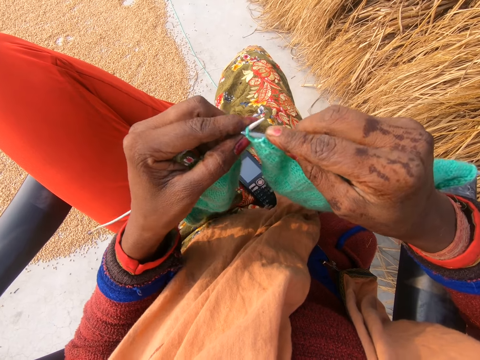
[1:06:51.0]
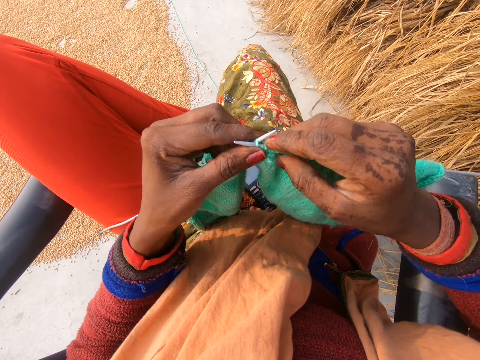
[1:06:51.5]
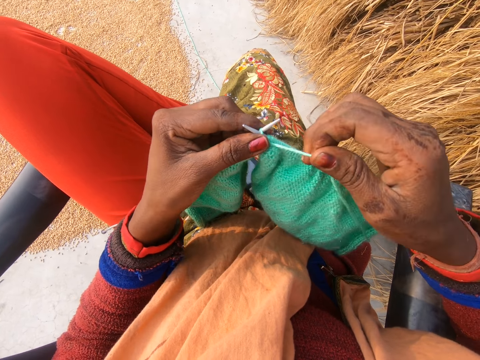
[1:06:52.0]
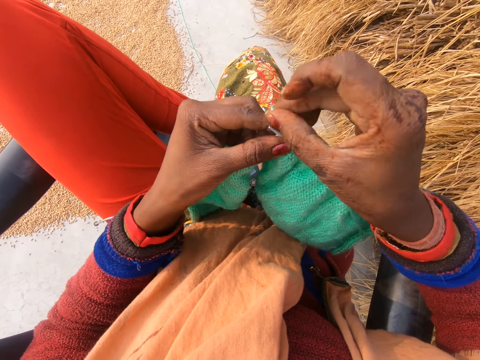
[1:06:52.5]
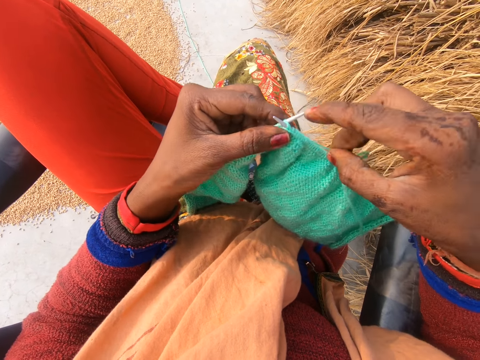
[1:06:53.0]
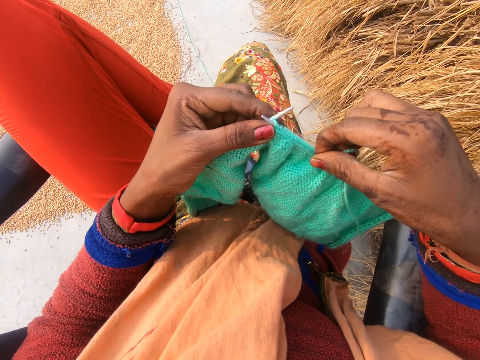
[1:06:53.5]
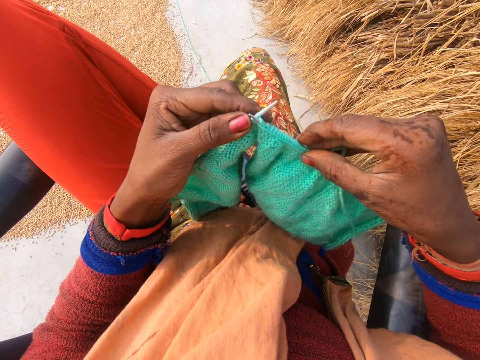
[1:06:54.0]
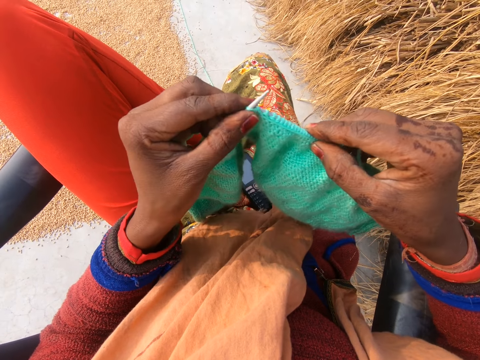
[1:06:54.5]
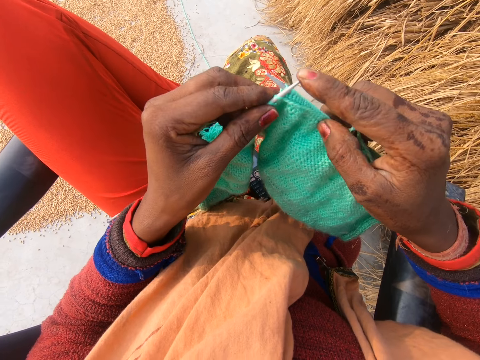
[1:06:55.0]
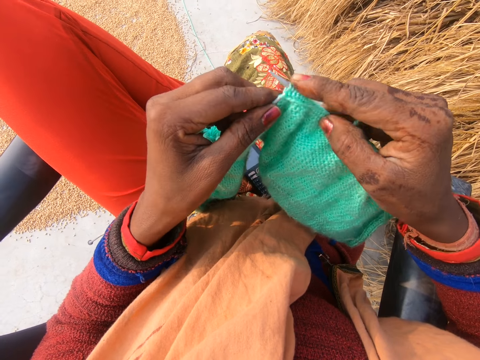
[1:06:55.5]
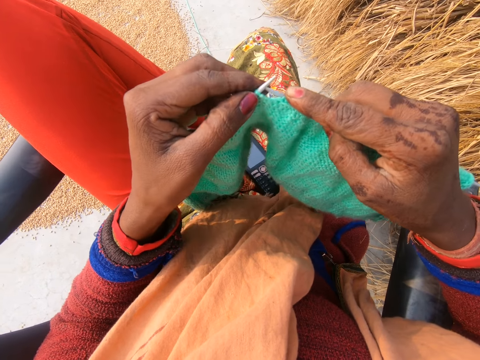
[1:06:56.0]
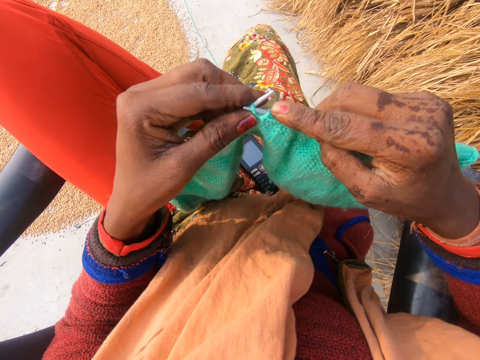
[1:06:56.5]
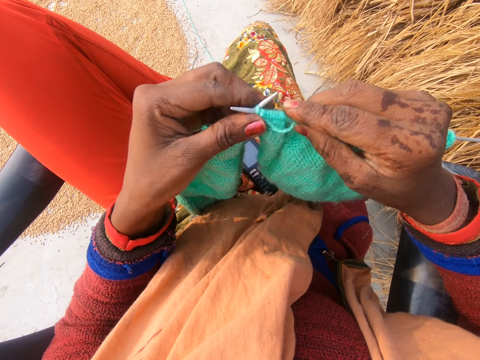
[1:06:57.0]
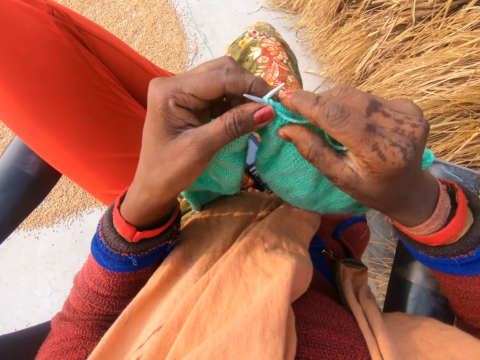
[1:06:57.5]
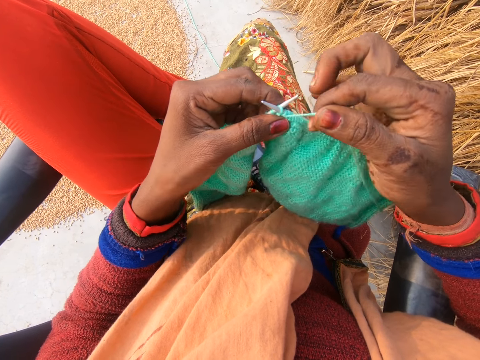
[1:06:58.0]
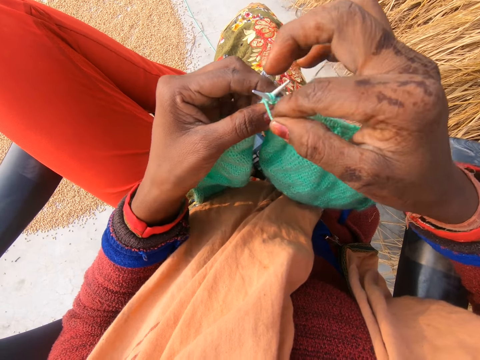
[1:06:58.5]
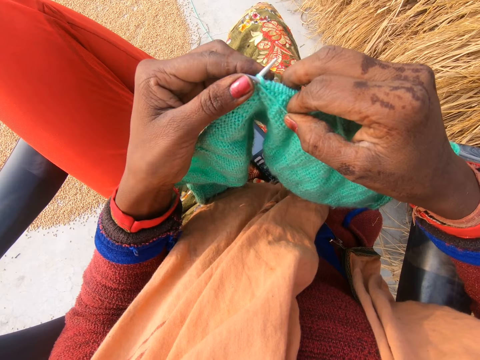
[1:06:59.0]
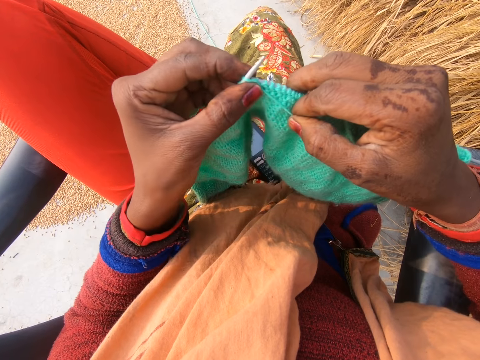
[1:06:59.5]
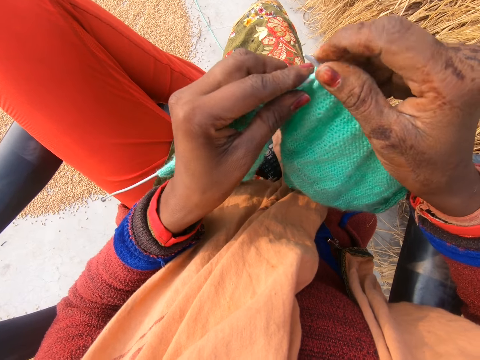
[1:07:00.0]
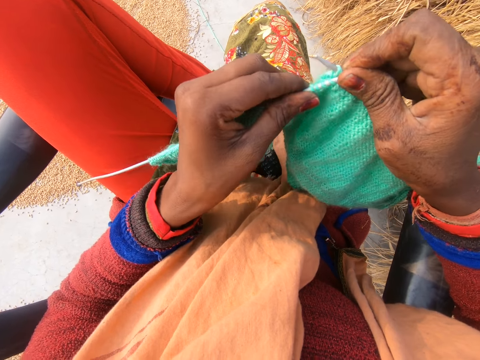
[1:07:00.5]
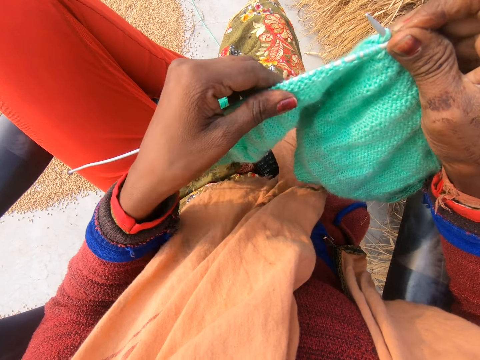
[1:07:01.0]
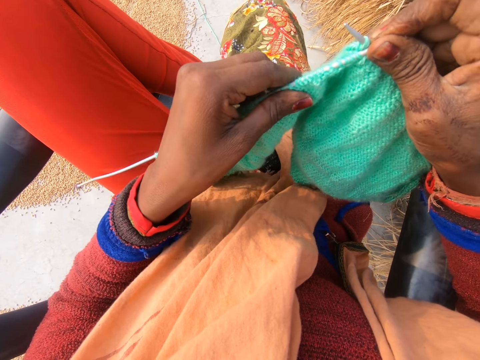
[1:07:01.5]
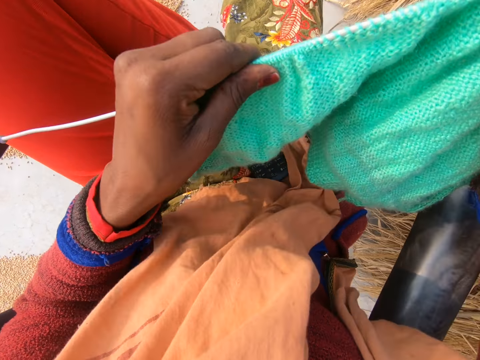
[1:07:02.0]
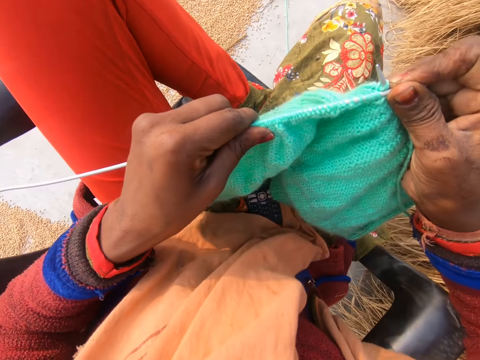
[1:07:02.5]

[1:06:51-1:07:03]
The camera wearer knits a fabric with knitting needles. She rotates the knitting thread around the knitting needle. She knits the fabric with the knitting needles. She presses the knitting needle with a finger. She knits the fabric with the knitting needles. She rotates the knitting thread around the knitting needle. She knits the fabric with the knitting needles. She pushes the fabric on the knitting needle. She adjusts the crochet in her hand.

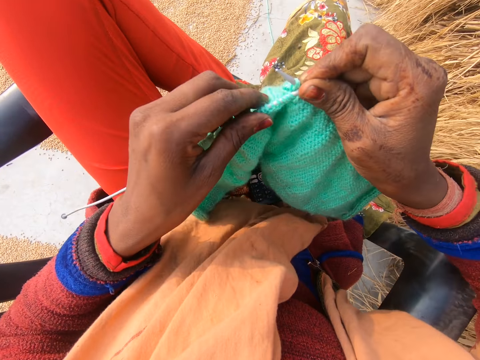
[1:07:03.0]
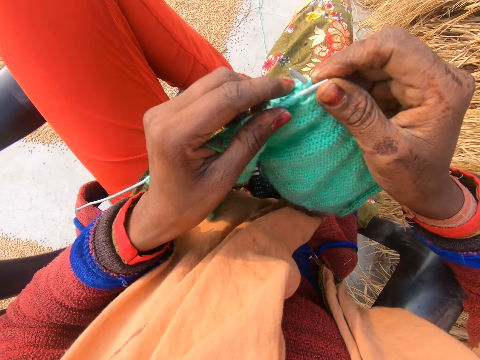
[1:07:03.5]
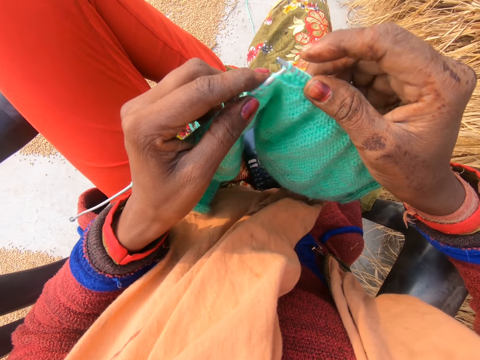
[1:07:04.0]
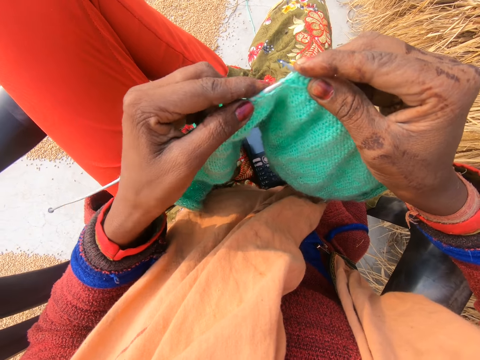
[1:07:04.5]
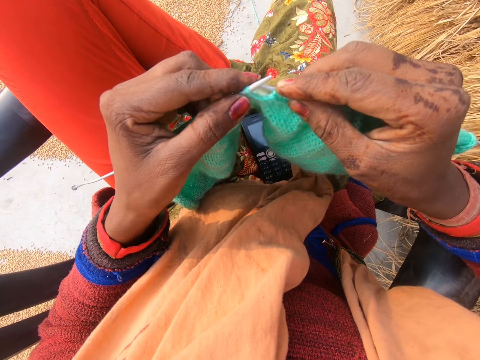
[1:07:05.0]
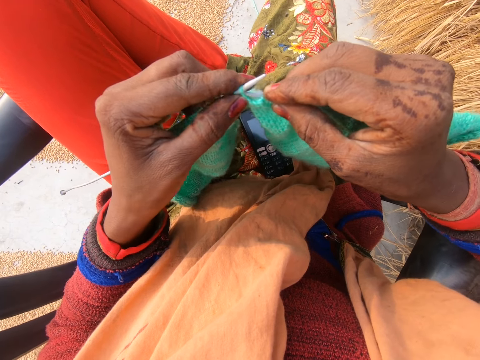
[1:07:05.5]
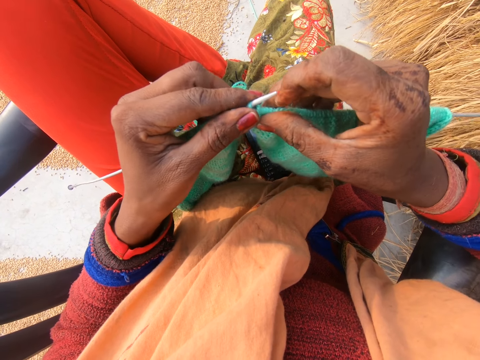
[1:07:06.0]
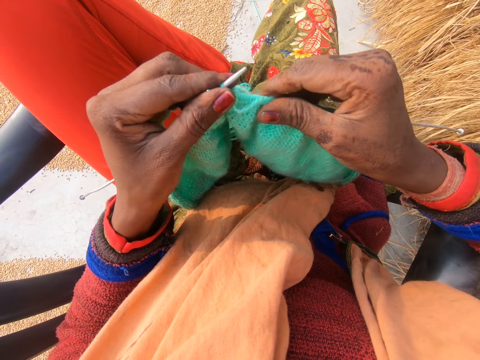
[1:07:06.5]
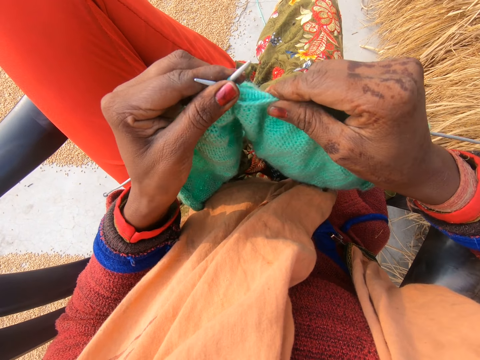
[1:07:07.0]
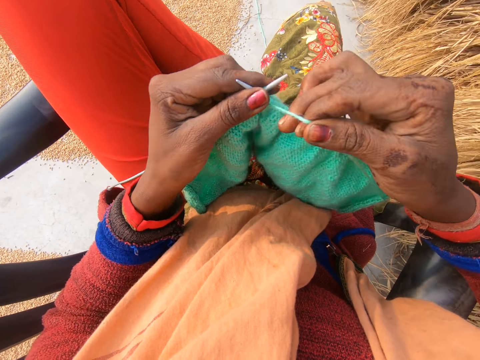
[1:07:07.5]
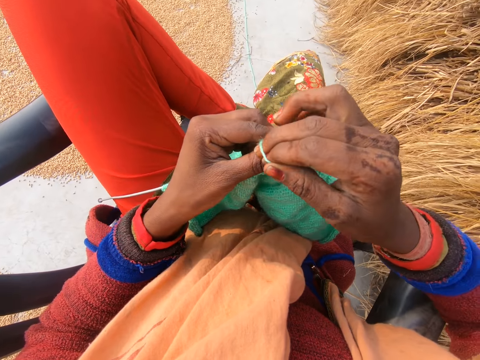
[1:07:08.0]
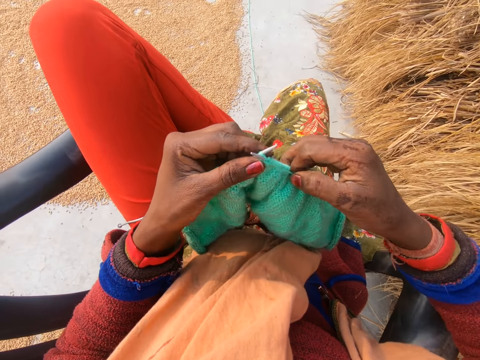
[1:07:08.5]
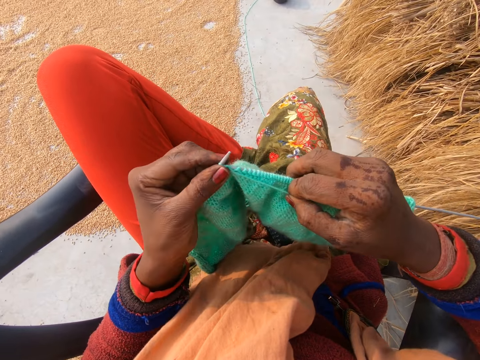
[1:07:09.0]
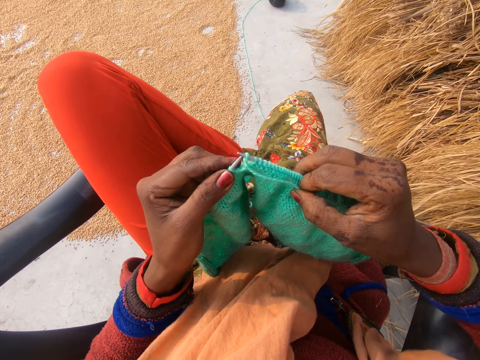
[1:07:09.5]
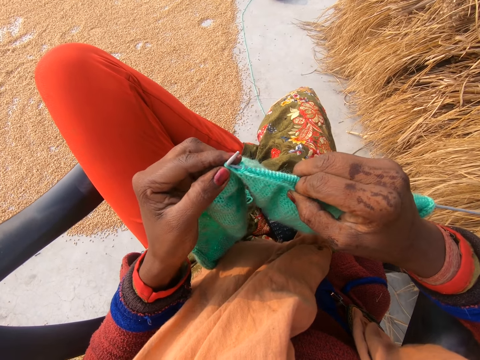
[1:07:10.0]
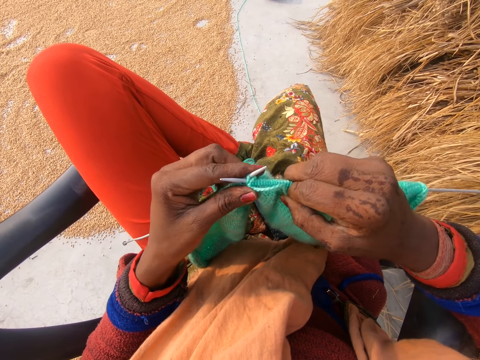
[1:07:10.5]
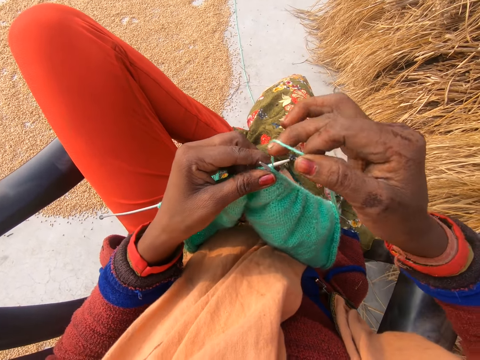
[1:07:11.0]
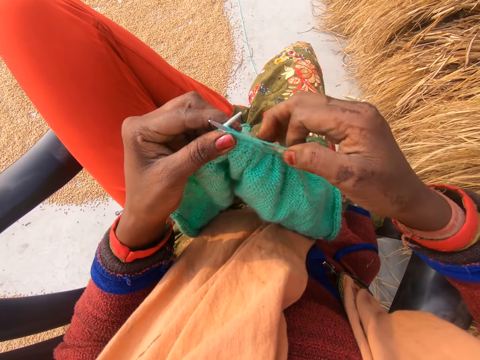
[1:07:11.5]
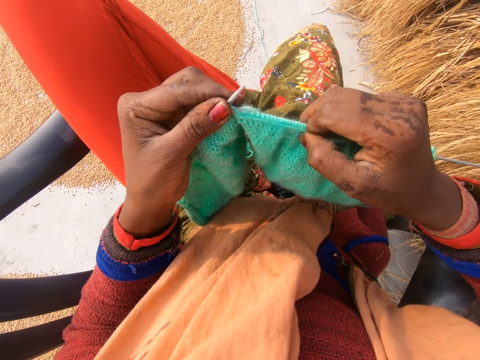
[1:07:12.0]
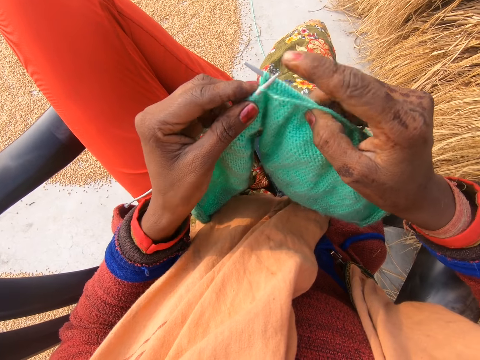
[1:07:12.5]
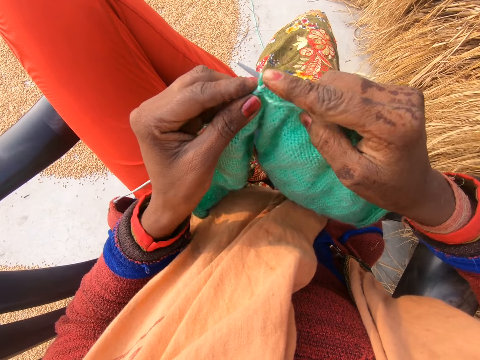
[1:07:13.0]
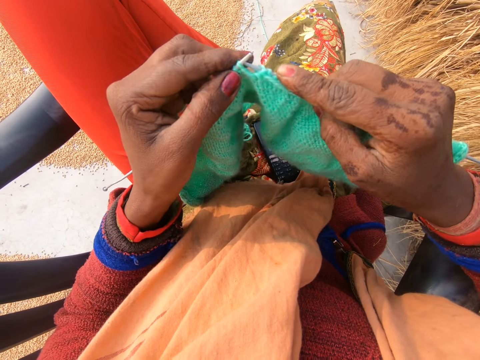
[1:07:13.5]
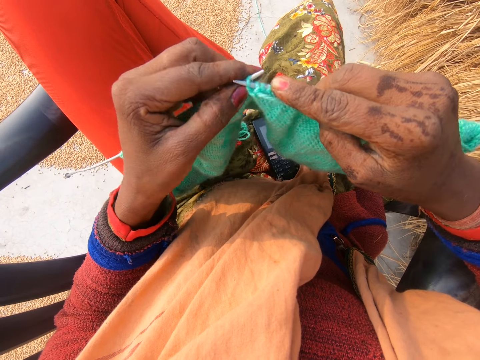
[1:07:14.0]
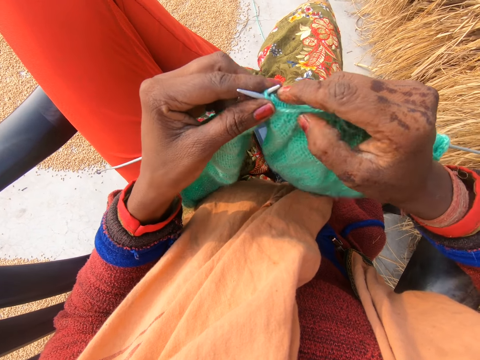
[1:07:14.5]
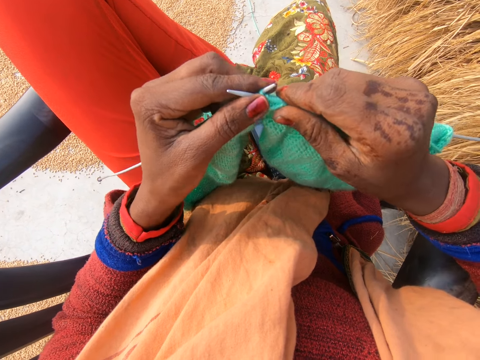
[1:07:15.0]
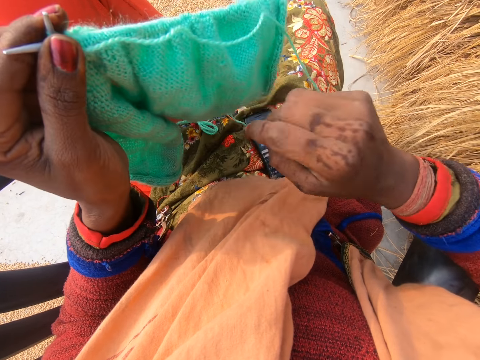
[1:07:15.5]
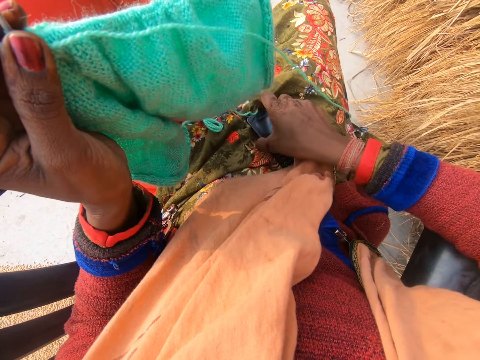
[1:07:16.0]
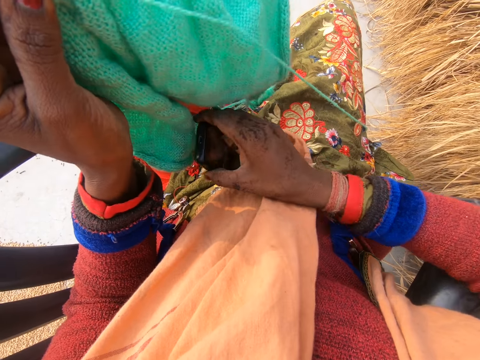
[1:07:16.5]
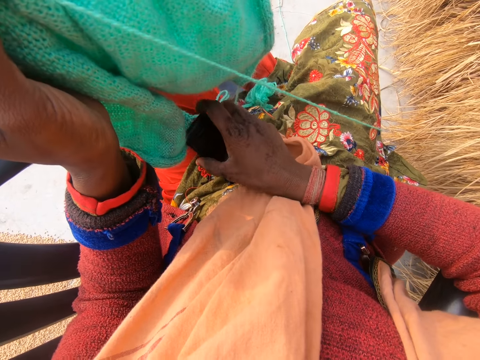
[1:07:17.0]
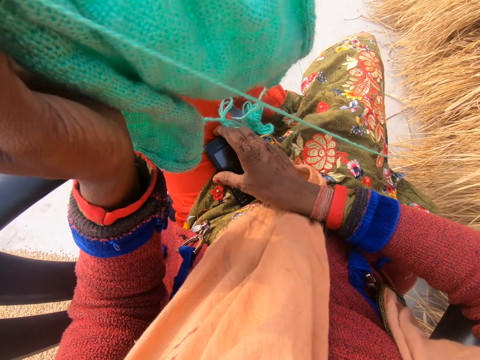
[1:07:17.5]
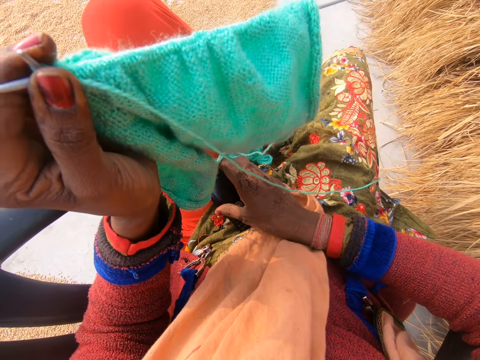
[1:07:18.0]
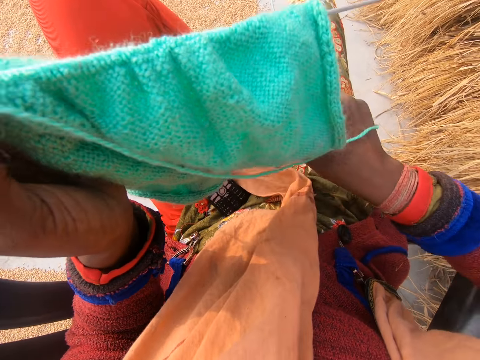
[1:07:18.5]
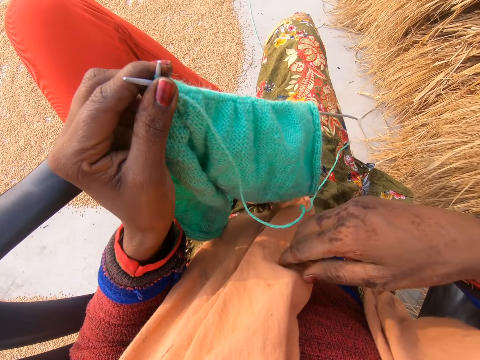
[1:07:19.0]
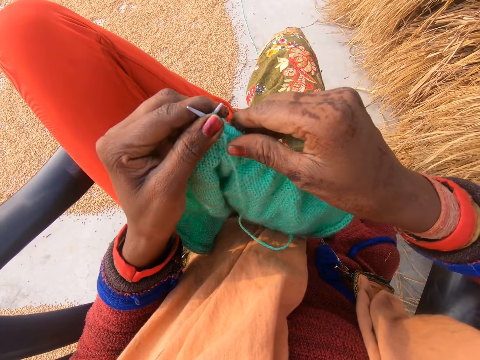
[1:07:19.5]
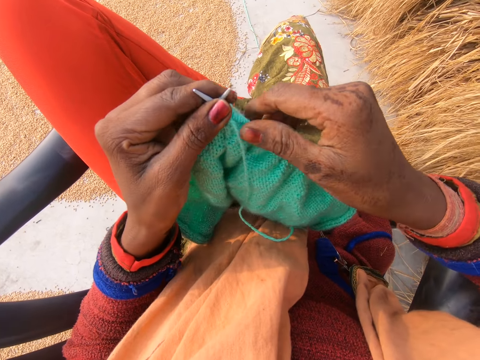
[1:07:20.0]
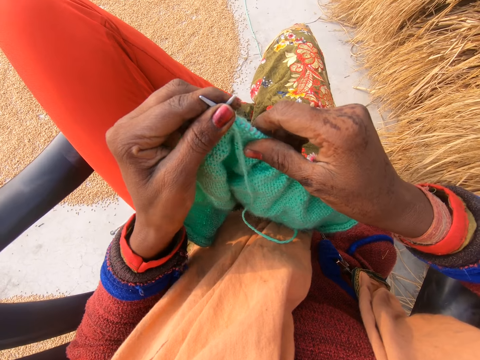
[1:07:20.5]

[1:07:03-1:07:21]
The camera wearer looks at the fabric. She crochets with the yarn in her hand with a crochet hook or knitting needles. She adjusts the crochet in her hand. She picks up the thread. She rotates the knitting thread around the knitting needle. She crochets with the yarn in her hand with the crochet hook. She rotates the knitting thread around the knitting needle. She knits the fabric with the knitting needles. She presses the knitting needle with a finger. She knits the fabric with the knitting needles. She picks up a mobile phone from her leg with her right hand. She drops the phone on another part of her leg. She moves her hand upwards. She pushes the fabric on the knitting needle. She adjusts the crochet in her hand.
